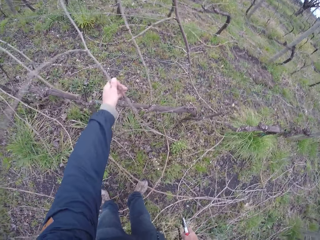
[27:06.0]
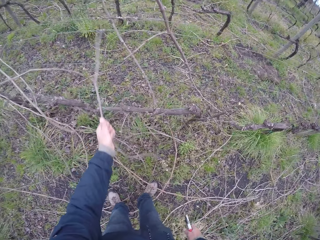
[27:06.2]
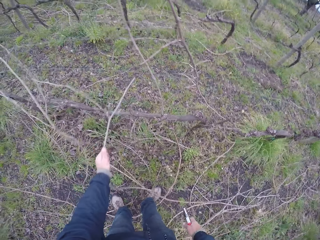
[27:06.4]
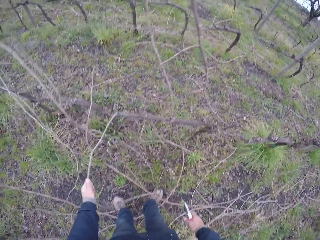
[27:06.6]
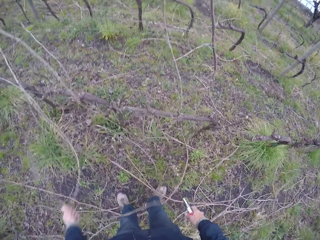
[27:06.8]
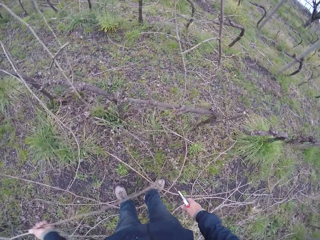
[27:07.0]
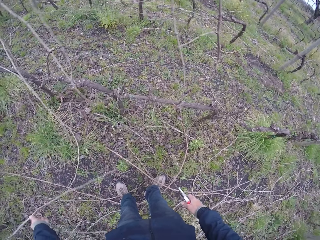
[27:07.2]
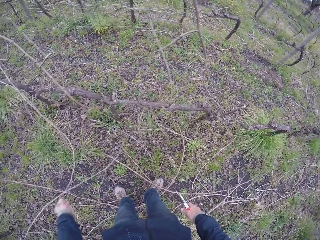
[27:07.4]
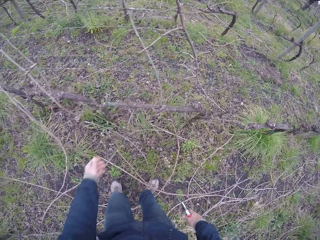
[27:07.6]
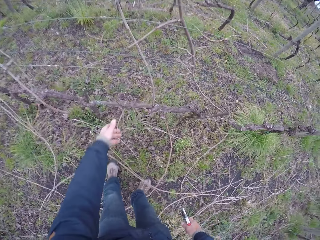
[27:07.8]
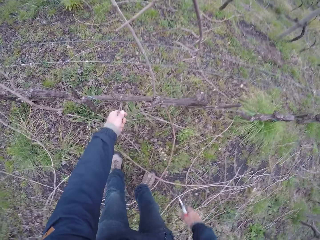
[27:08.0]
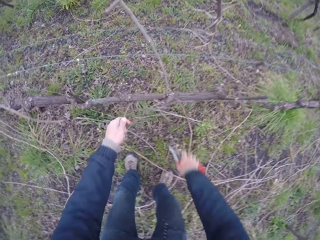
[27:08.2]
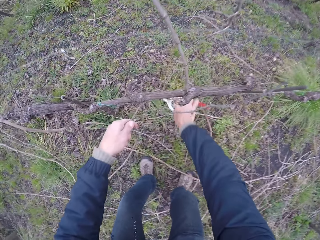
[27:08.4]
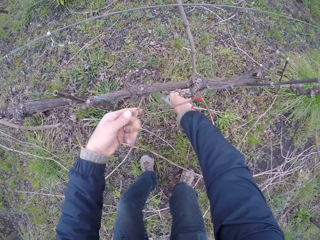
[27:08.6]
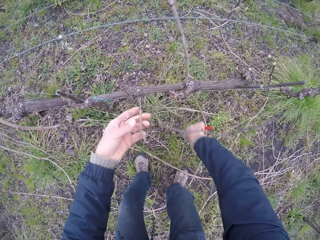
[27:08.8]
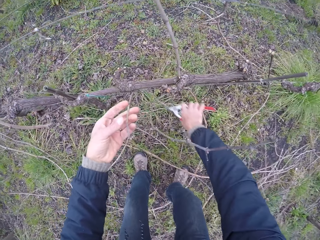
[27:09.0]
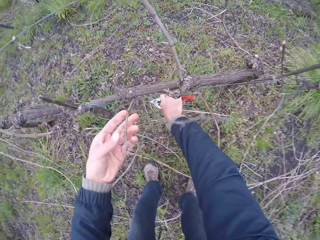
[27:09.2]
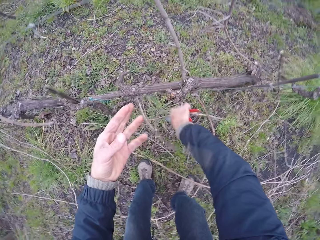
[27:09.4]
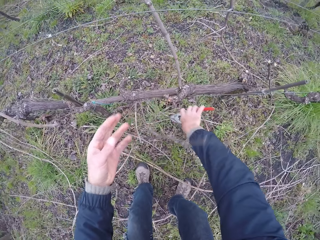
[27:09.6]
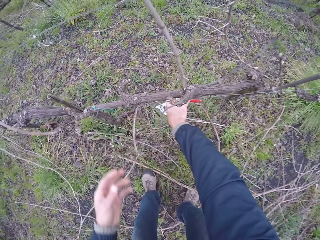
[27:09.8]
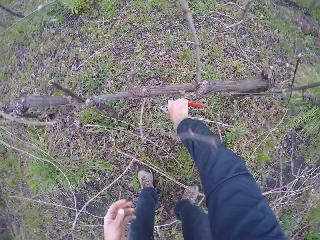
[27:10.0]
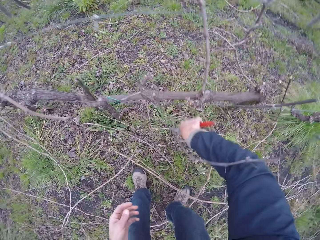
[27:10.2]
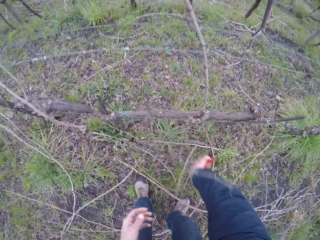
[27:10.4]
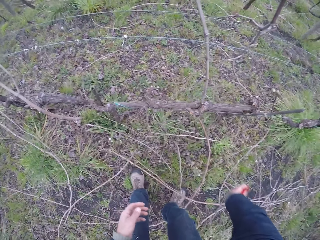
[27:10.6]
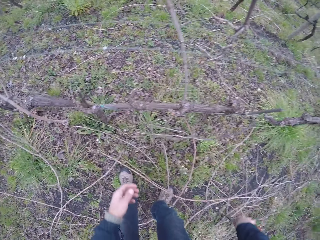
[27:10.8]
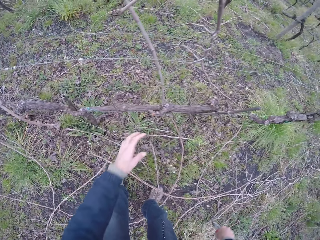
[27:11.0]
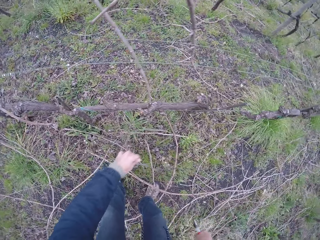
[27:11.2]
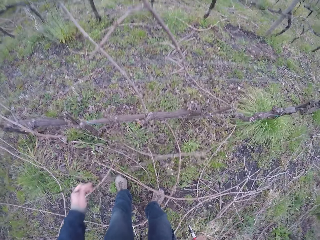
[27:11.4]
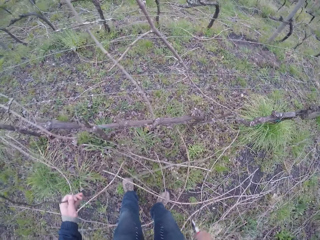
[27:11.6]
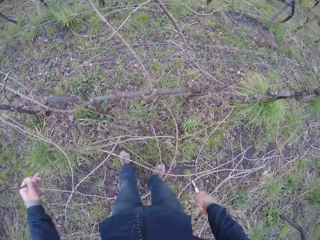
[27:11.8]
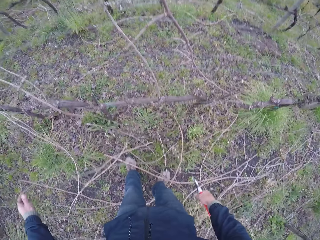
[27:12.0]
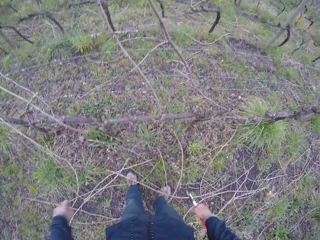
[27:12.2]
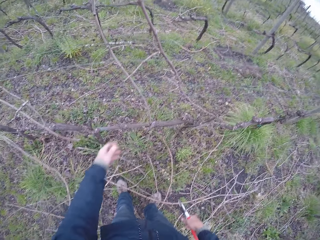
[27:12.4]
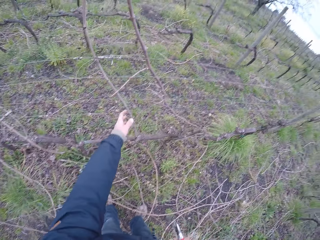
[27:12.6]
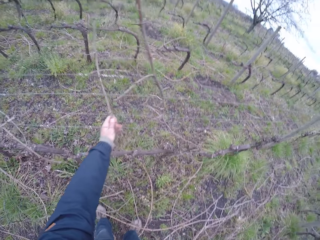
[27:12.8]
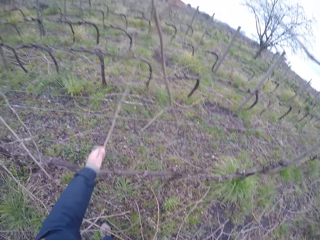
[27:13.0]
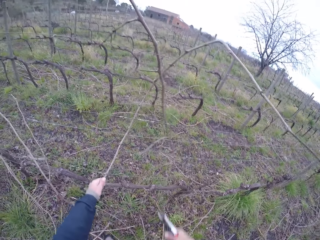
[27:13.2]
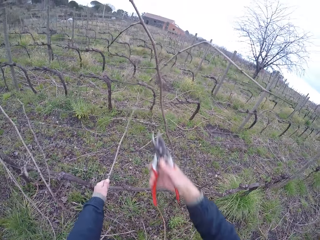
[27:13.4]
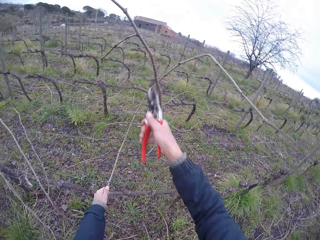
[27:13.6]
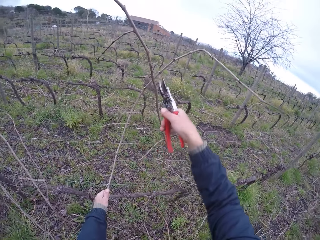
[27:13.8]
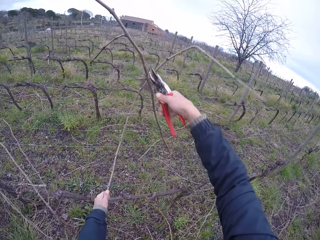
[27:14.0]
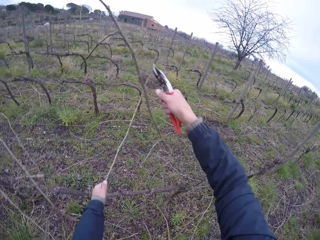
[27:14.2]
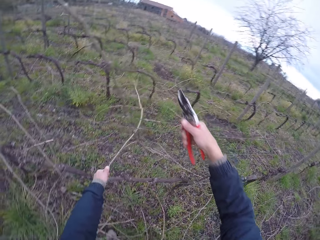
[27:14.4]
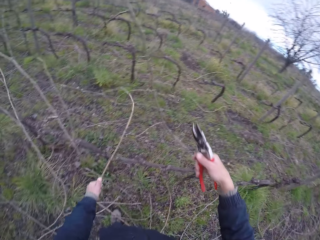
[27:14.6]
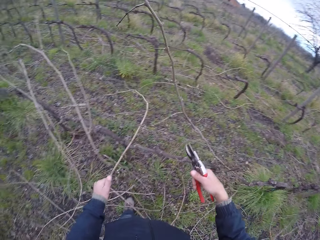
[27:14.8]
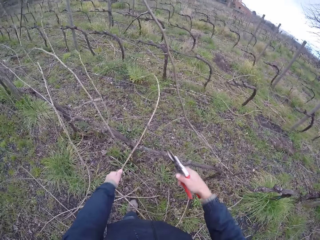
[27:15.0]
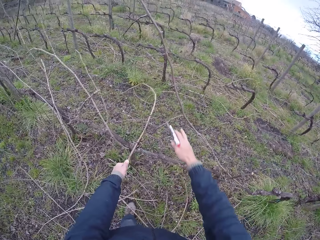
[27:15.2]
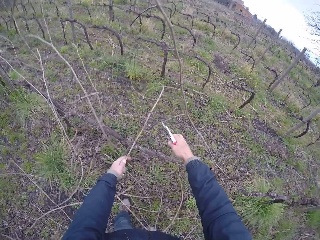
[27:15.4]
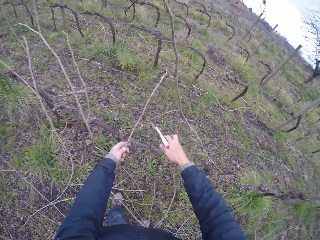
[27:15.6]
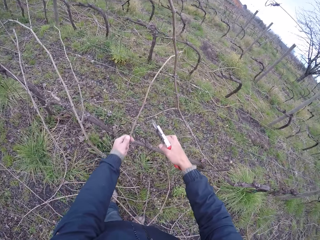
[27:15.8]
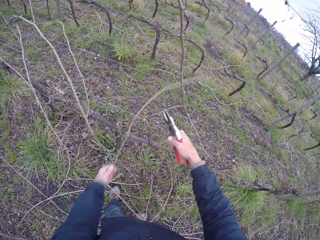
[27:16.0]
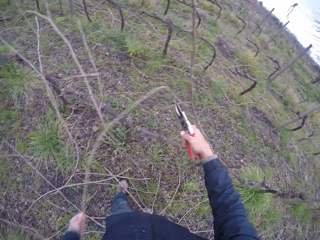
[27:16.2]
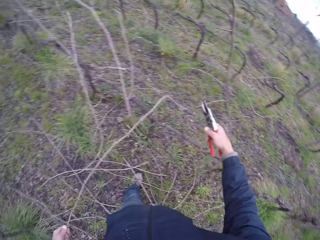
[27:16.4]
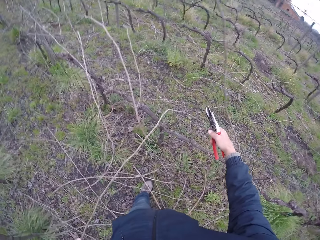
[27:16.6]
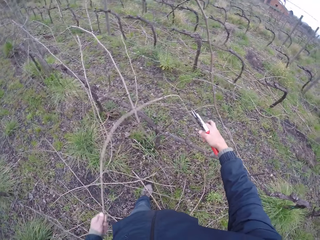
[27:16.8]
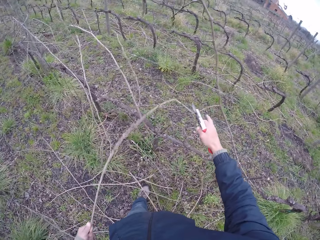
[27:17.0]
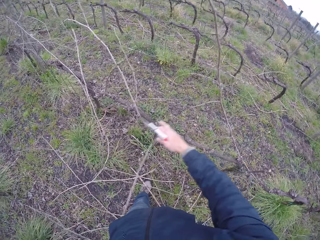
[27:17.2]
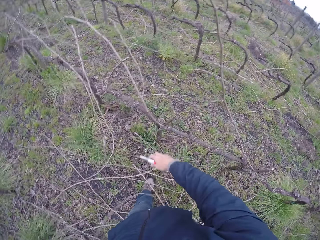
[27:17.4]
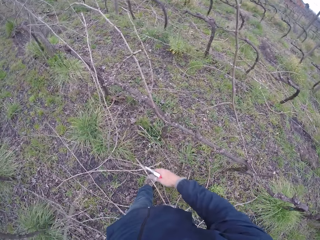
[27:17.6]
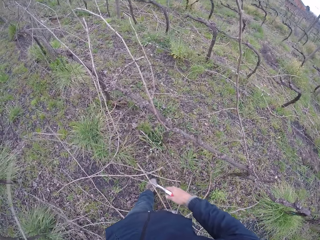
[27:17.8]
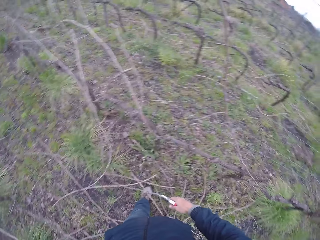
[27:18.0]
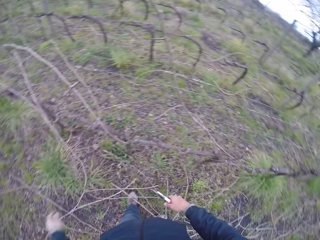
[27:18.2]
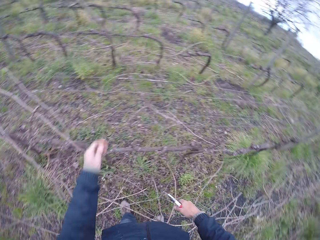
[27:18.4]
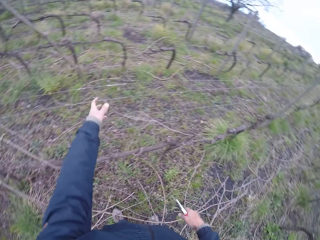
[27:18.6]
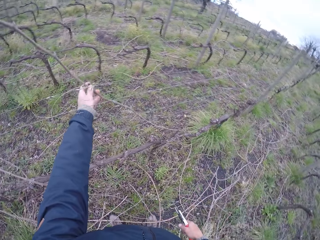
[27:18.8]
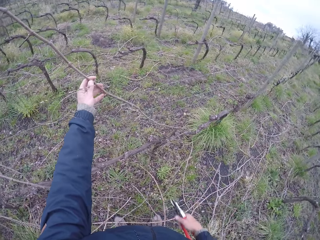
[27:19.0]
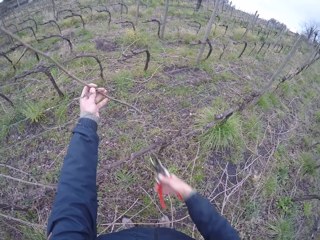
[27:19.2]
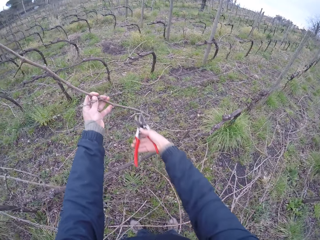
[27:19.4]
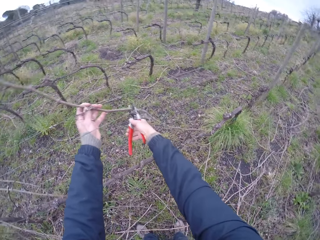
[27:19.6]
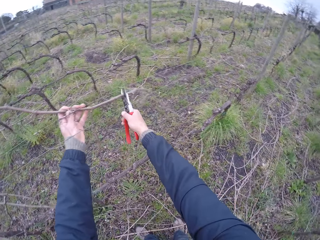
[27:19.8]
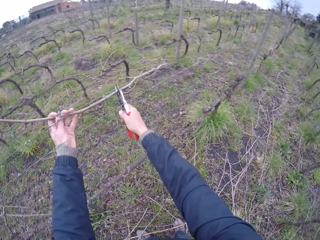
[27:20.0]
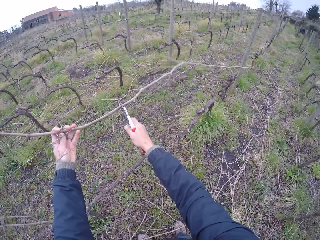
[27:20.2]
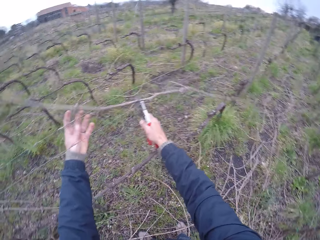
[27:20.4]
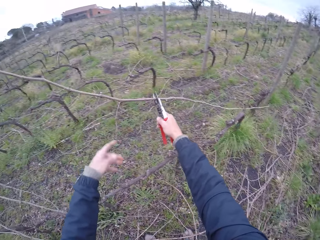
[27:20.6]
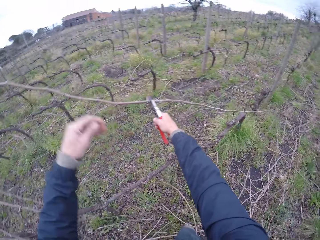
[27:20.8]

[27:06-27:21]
The camera wearer throws the tree branch on the ground. They pull a twig off a barbed wire with his left hand. They throw the tree branch on the ground. They clip a twig off a barbed wire with his left hand and a plier in his right hand. They pull a twig off a barbed wire with his left hand. They throw the tree branch on the ground. They clip a twig off a barbed wire with his left hand and a plier in his right hand, and remove a tree branch on the fence with his left hand. They remove a tree branch on the fence with his left hand. They cut branches with scissors and put down branches. They pull a tree branch with her left hand and pick branches. They cut the tree branch with the pair of secateurs in her right hand.

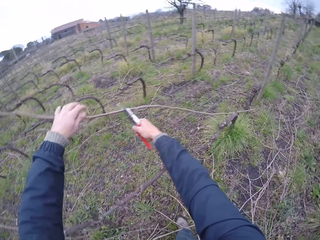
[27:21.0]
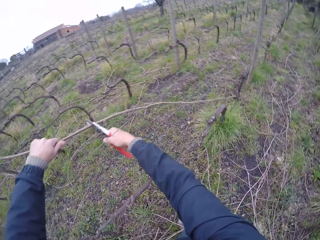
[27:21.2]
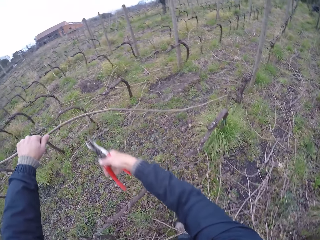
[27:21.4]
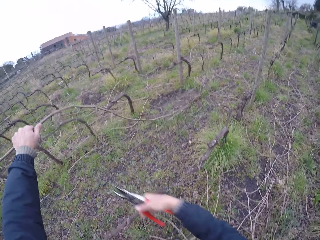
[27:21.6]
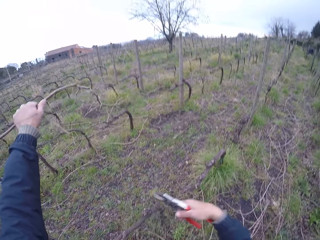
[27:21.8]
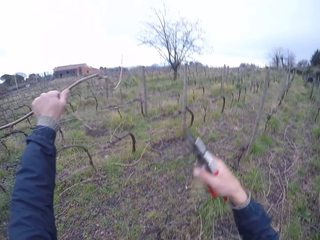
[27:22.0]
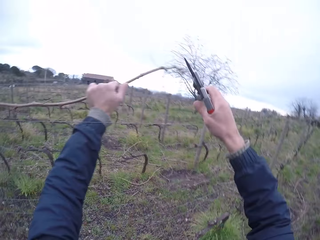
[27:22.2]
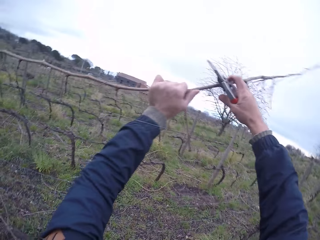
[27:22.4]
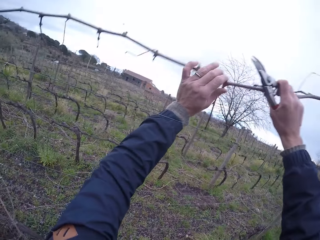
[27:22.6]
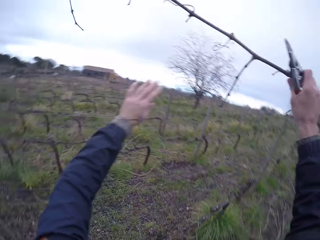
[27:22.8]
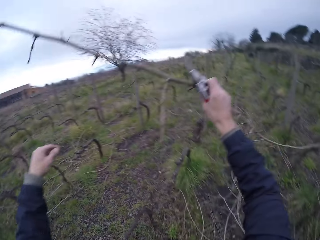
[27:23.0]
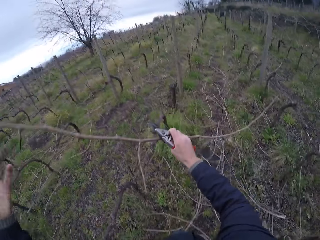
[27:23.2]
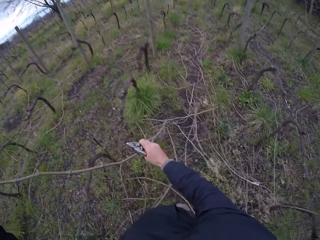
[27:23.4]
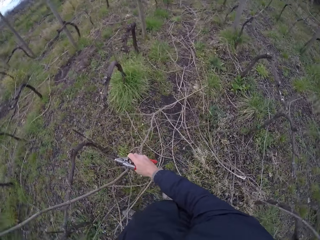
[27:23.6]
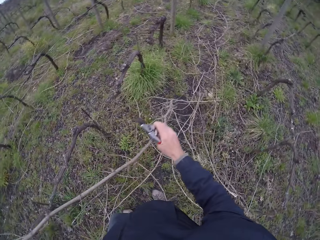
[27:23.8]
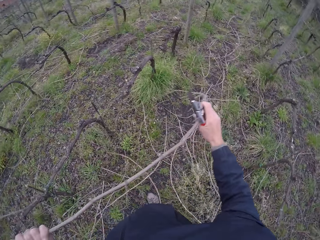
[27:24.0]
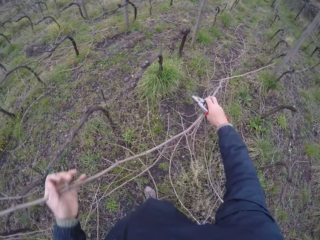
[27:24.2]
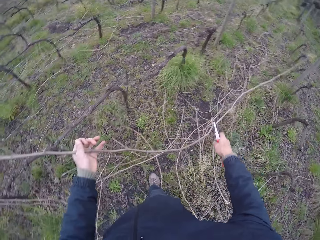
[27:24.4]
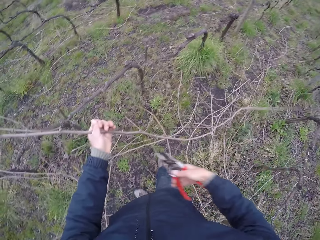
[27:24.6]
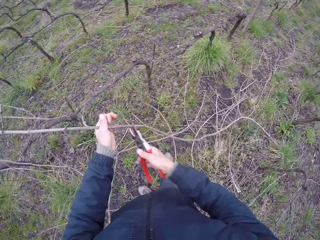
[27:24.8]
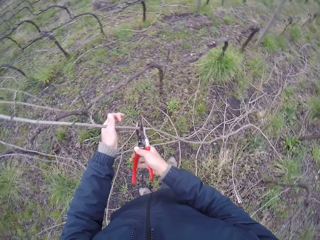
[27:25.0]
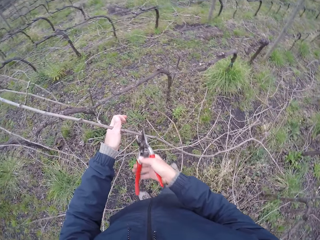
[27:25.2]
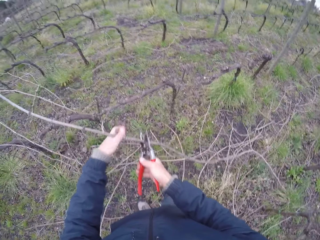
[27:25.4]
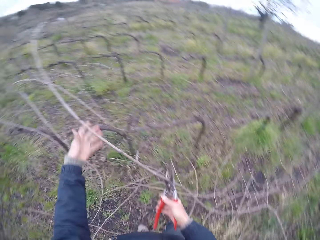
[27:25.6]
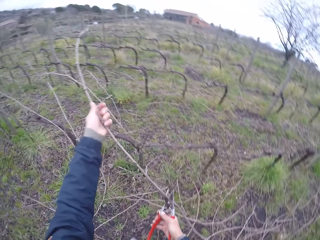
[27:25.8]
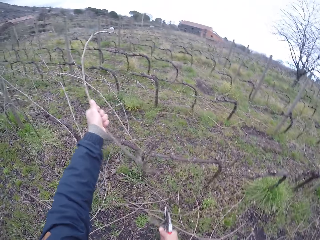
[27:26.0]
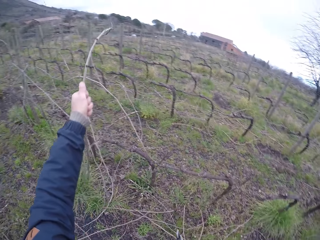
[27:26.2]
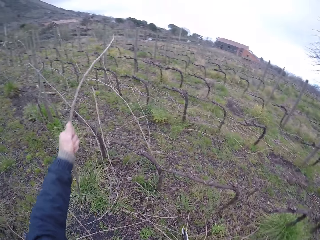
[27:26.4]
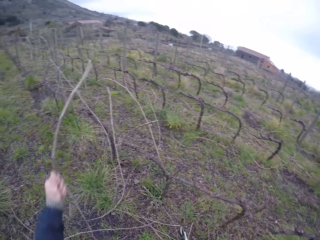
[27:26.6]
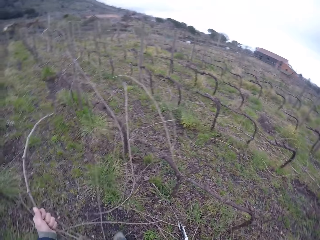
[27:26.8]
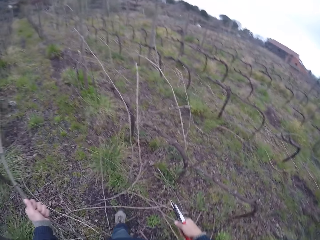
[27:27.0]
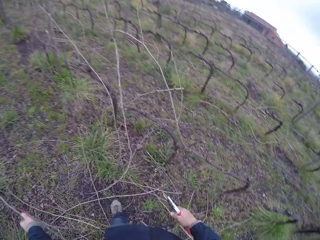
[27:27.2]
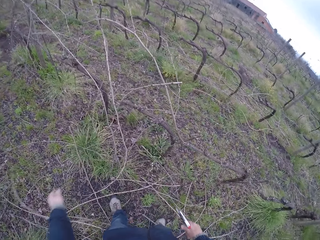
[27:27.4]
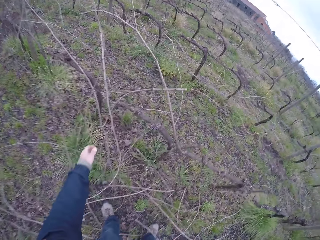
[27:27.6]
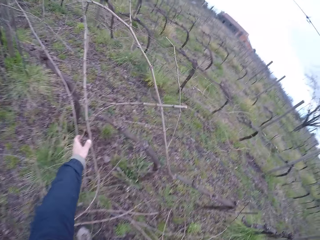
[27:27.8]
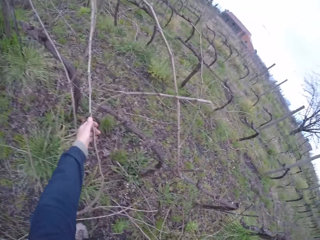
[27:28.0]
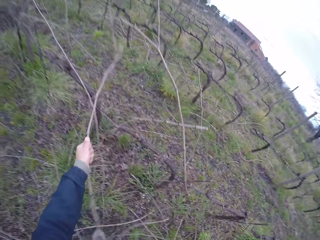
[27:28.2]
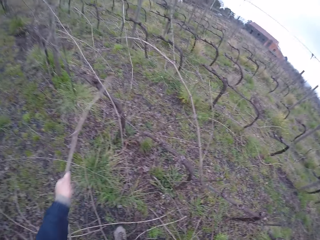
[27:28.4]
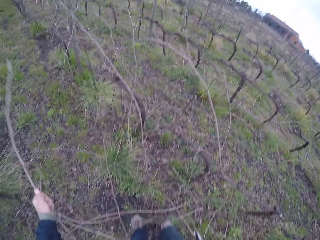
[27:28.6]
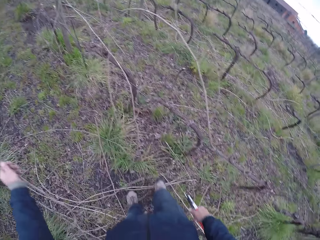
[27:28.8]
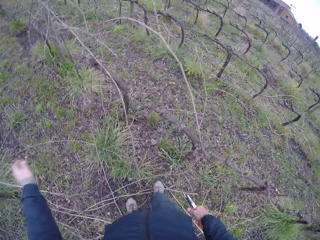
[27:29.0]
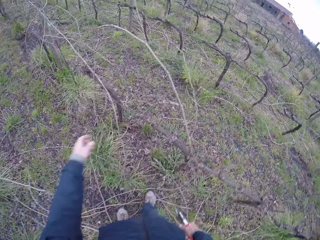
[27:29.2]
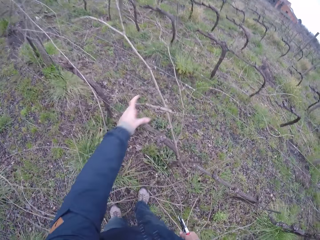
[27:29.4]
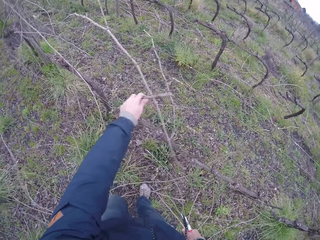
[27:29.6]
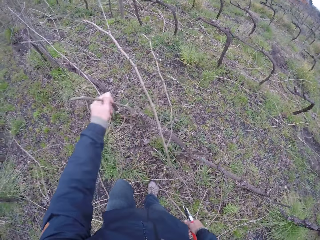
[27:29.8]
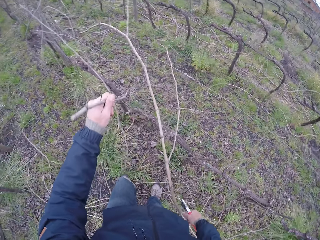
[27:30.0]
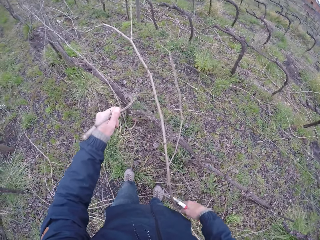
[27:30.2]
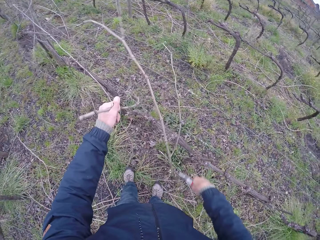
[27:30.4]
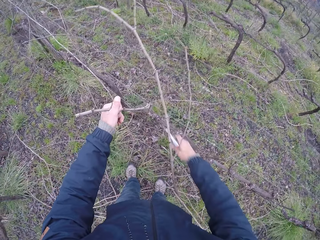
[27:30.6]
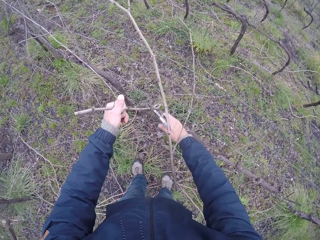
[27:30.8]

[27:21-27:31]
The camera wearer puts down branches. She cuts branches with scissors and puts down branches. She pulls a tree branch with her left hand and picks branches. She puts down branches. She pulls a tree branch with her left hand and picks branches.
